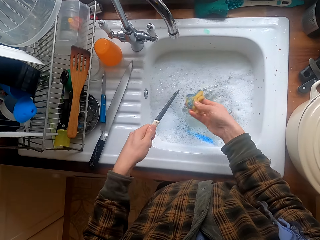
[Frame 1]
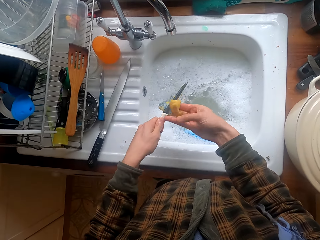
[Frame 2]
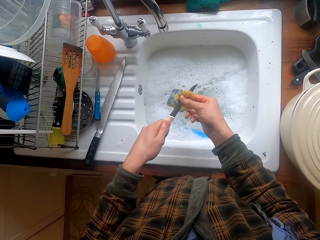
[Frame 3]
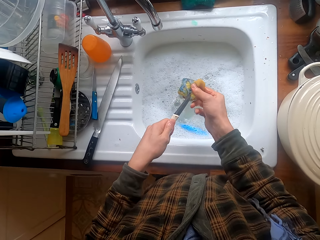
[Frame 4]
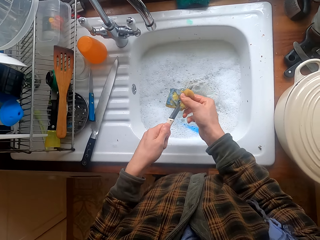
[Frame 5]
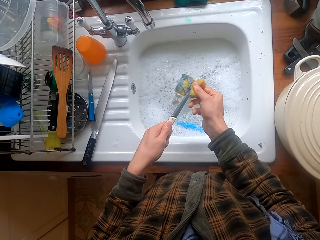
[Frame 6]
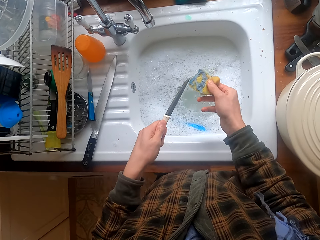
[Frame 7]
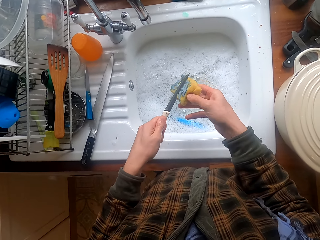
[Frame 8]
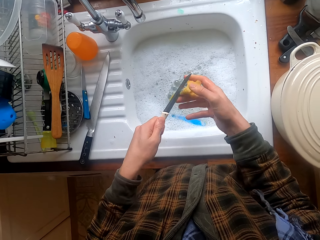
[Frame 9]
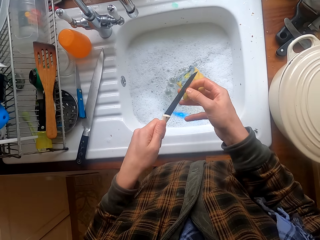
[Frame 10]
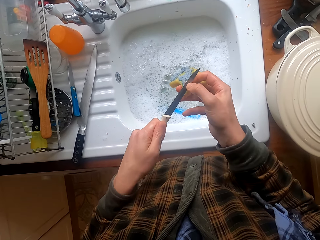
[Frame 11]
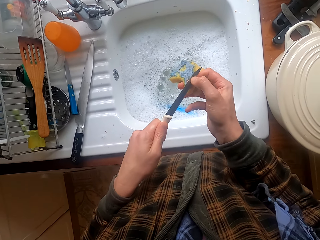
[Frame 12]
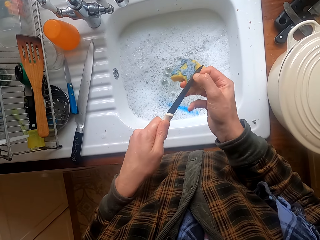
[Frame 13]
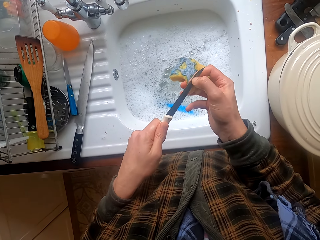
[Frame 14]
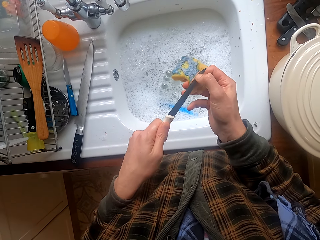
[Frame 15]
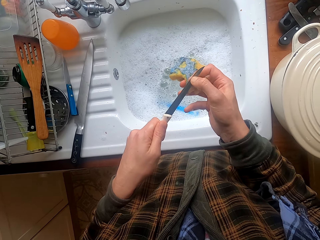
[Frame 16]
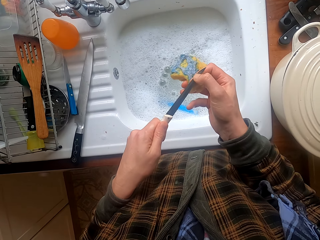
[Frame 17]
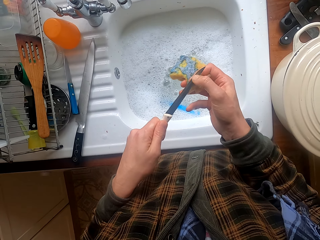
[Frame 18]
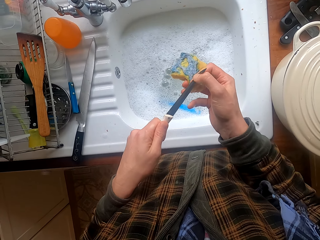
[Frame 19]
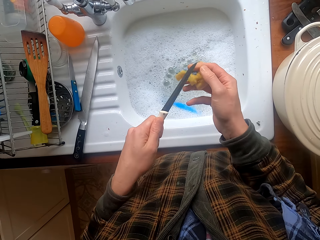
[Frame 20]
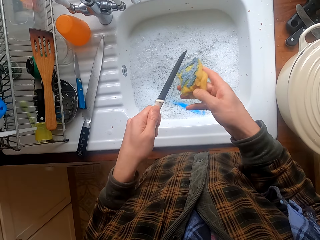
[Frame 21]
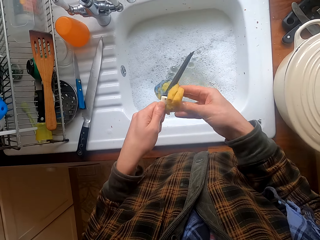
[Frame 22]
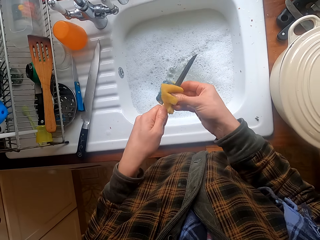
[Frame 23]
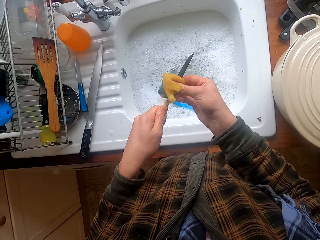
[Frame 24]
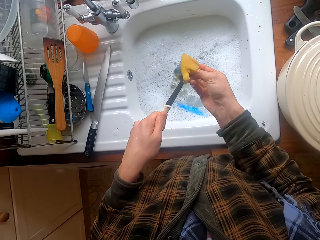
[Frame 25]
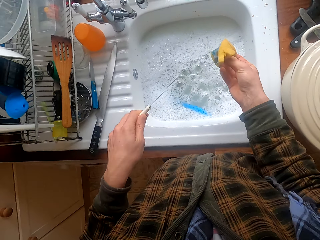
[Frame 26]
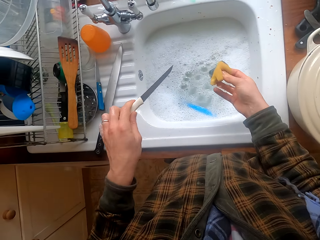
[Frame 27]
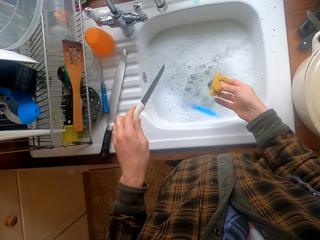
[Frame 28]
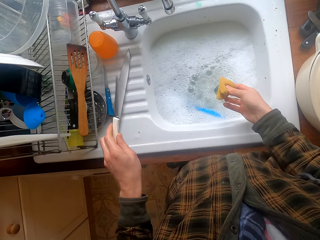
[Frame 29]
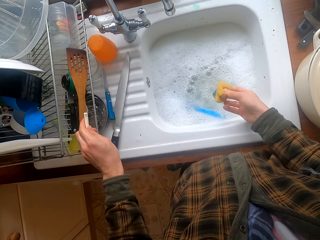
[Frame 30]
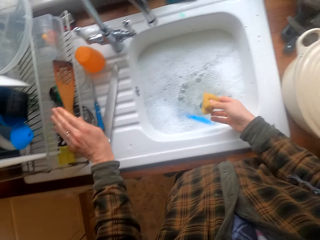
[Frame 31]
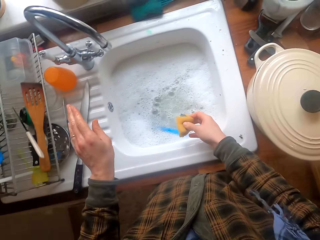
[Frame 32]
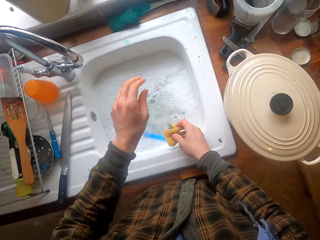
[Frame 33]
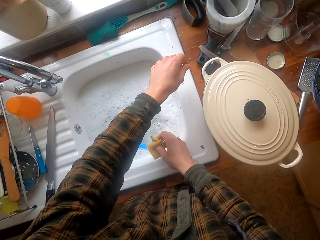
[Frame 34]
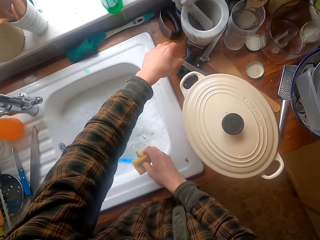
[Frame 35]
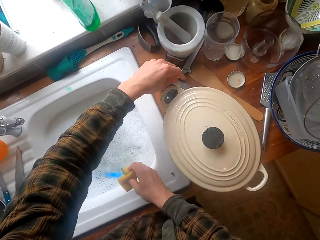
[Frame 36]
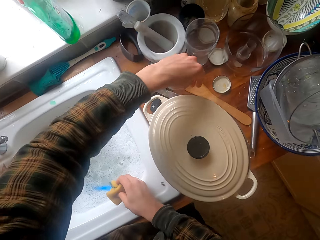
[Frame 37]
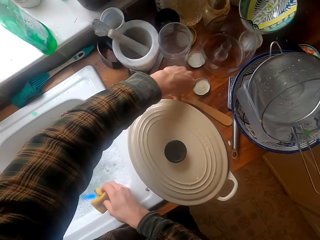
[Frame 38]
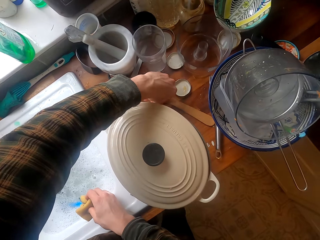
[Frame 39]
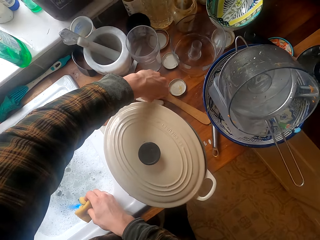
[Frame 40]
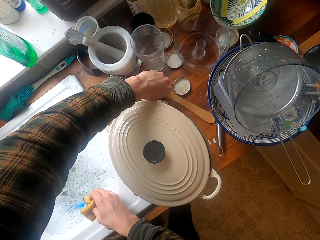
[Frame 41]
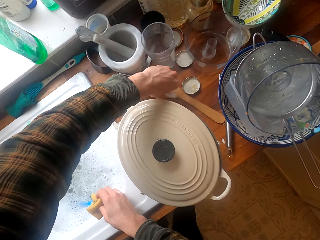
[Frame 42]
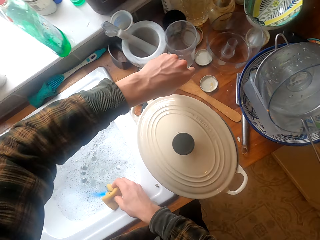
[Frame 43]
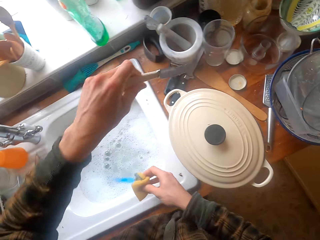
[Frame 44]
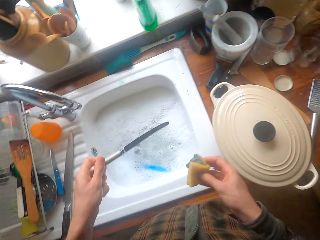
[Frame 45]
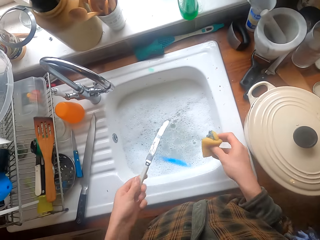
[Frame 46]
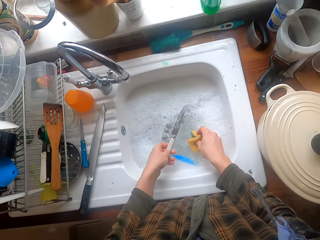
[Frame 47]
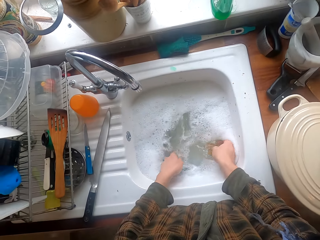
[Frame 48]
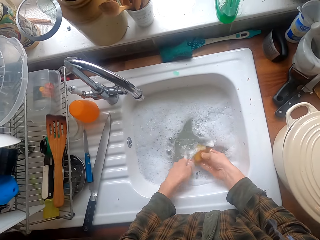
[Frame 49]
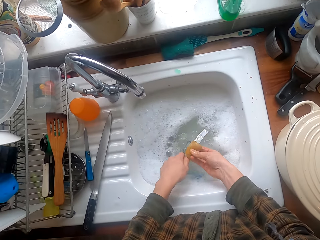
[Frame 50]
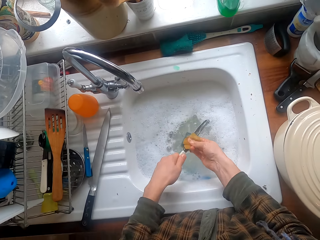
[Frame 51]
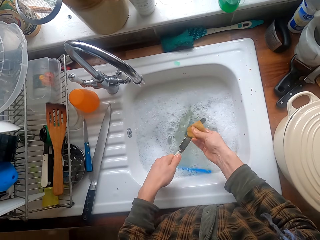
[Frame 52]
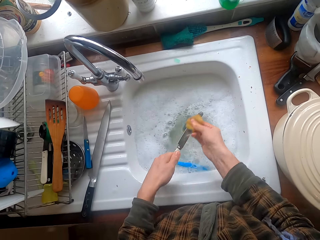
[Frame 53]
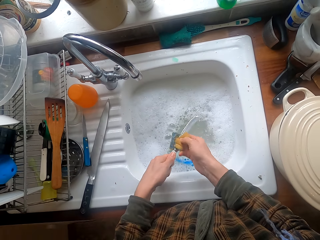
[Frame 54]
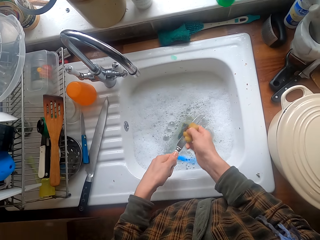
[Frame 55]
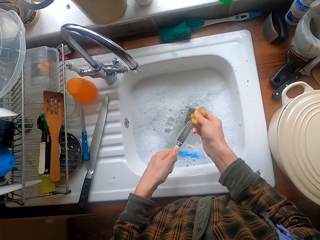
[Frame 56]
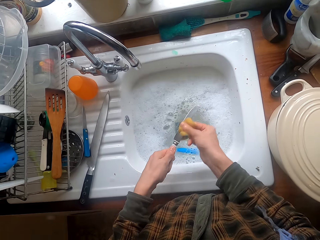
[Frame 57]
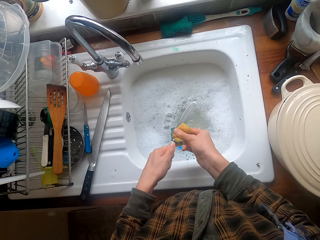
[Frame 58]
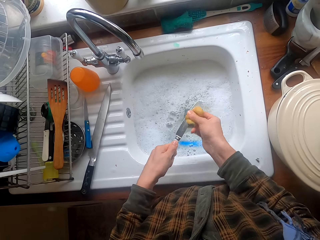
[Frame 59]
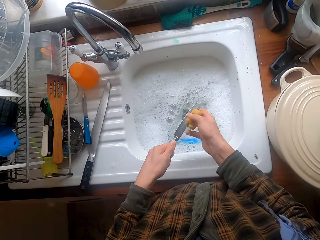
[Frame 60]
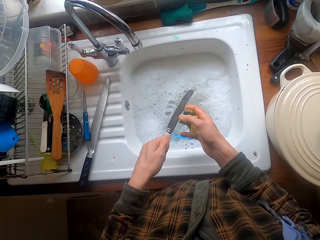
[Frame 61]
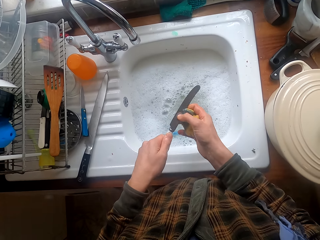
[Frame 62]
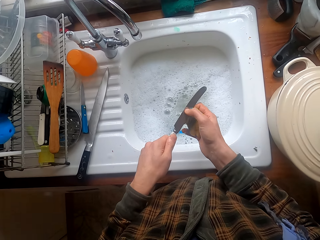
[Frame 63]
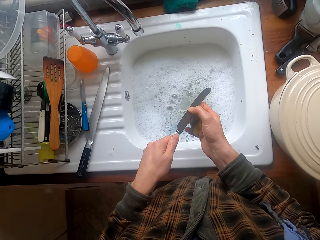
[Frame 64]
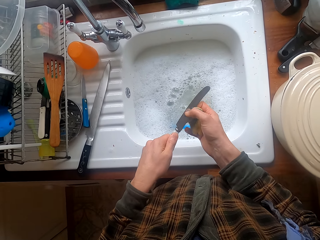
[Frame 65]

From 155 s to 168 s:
The camera wearer scrubs the knife with a hand. They wash the knife with the foam. They look on the knife. They put the knife in the dishrack. They stretch a hand. They take another knife. They dip the knife and foam in water. They wash the knife.

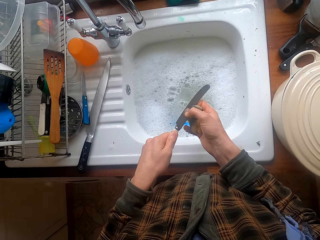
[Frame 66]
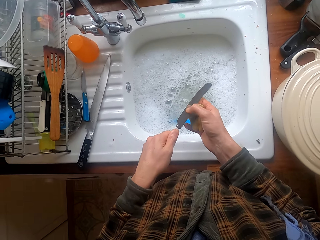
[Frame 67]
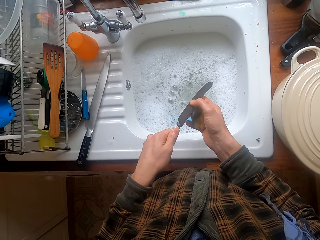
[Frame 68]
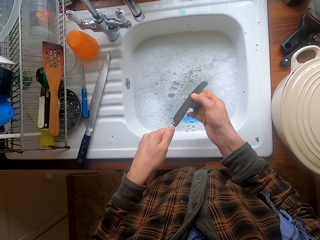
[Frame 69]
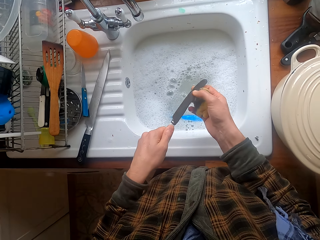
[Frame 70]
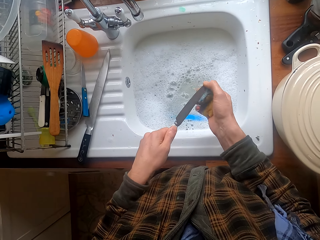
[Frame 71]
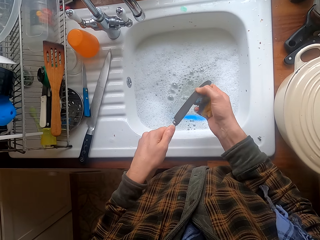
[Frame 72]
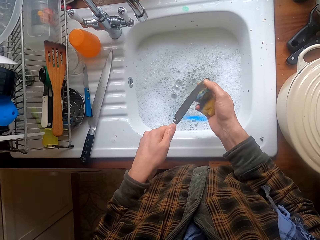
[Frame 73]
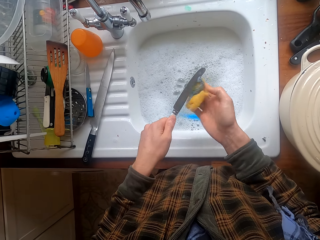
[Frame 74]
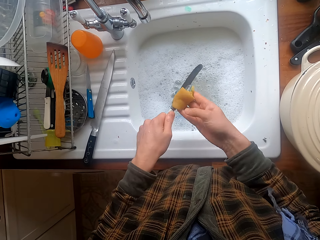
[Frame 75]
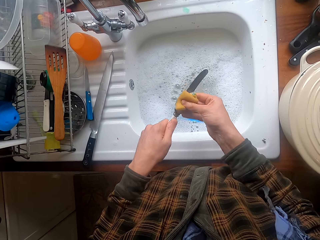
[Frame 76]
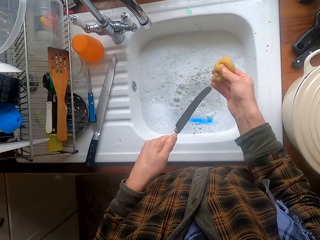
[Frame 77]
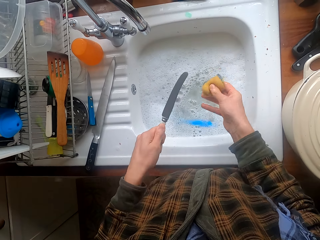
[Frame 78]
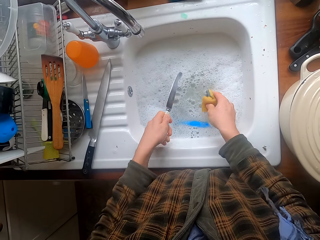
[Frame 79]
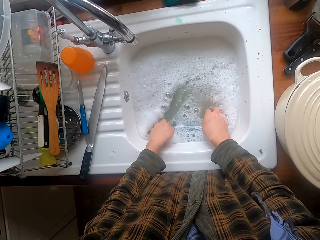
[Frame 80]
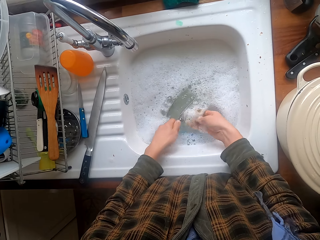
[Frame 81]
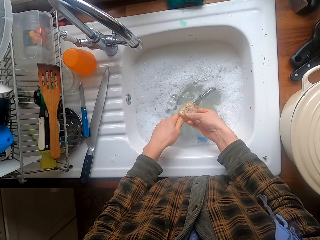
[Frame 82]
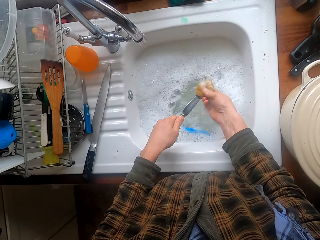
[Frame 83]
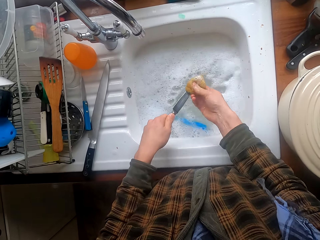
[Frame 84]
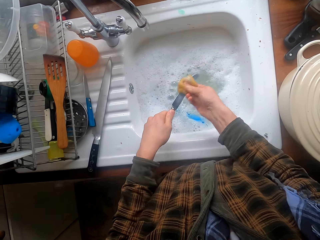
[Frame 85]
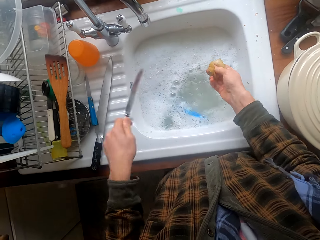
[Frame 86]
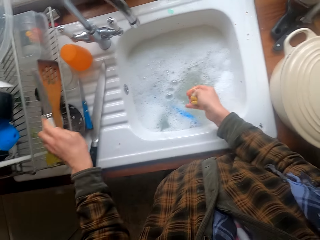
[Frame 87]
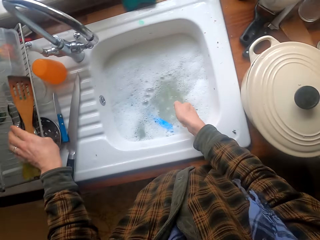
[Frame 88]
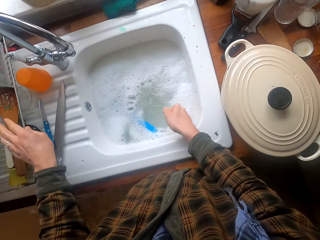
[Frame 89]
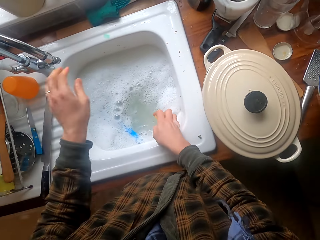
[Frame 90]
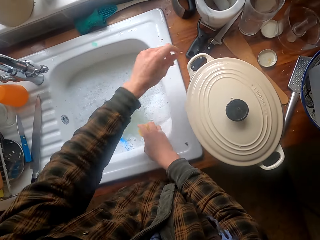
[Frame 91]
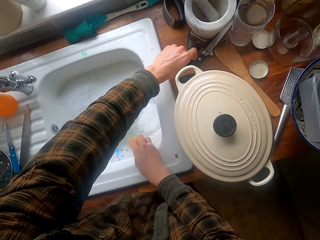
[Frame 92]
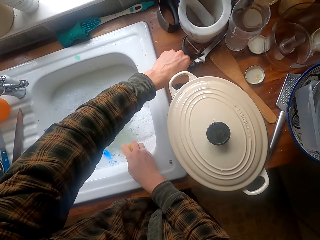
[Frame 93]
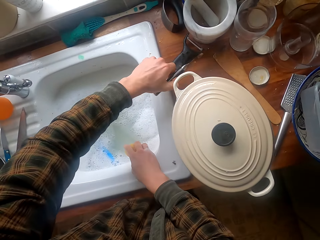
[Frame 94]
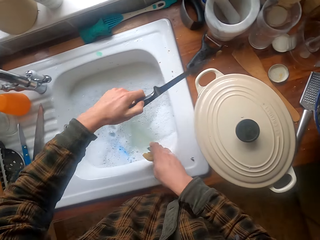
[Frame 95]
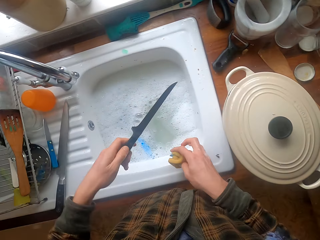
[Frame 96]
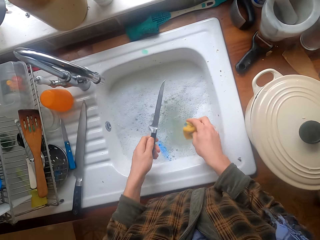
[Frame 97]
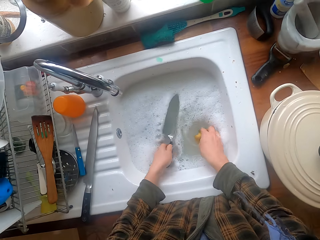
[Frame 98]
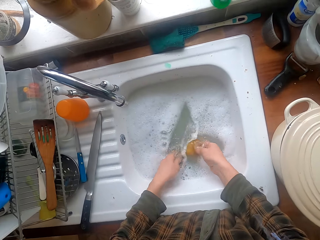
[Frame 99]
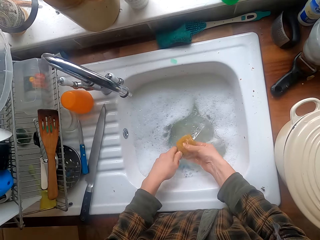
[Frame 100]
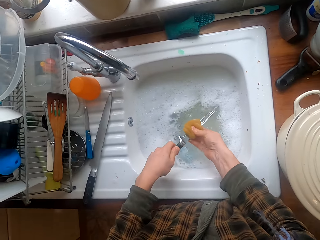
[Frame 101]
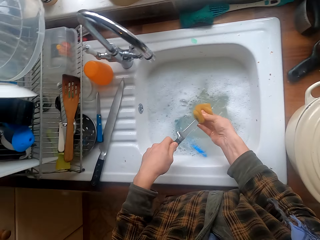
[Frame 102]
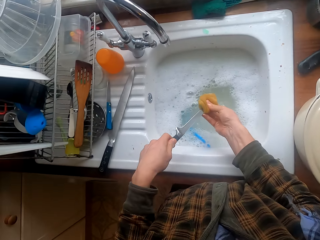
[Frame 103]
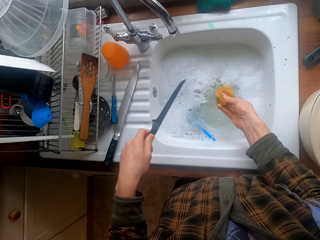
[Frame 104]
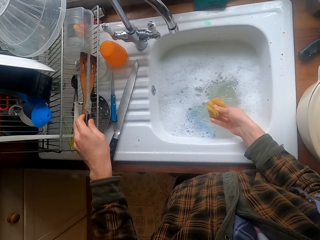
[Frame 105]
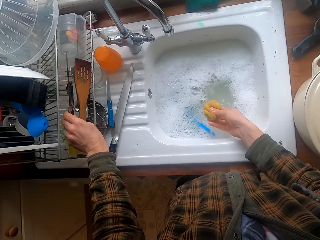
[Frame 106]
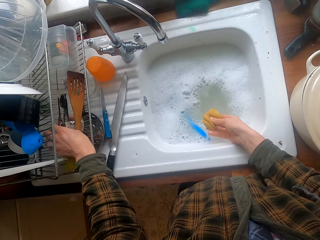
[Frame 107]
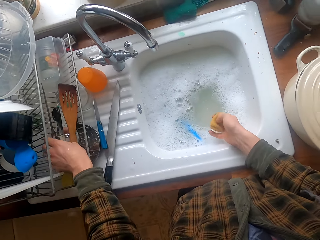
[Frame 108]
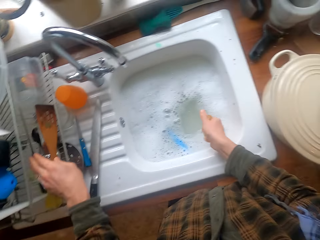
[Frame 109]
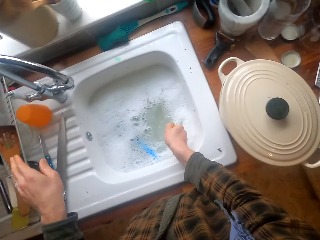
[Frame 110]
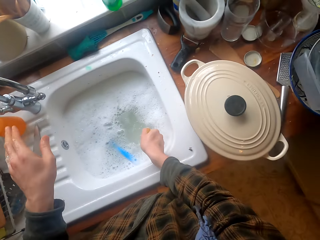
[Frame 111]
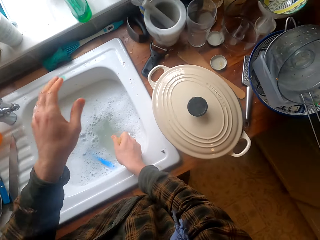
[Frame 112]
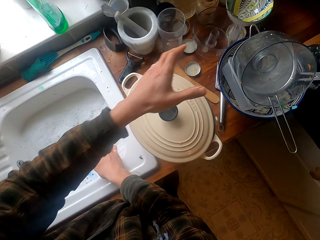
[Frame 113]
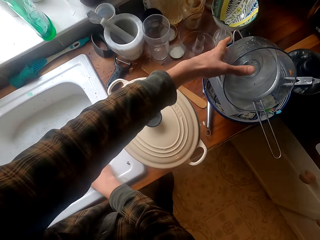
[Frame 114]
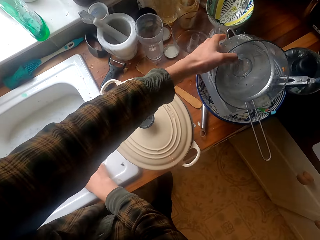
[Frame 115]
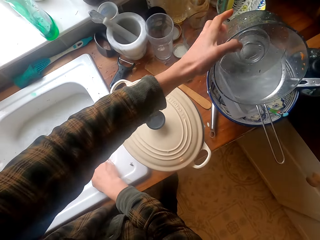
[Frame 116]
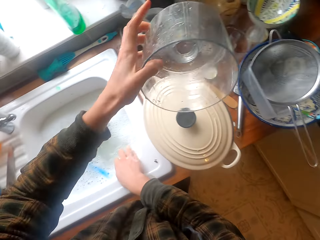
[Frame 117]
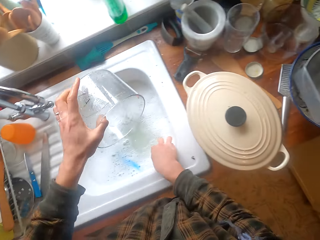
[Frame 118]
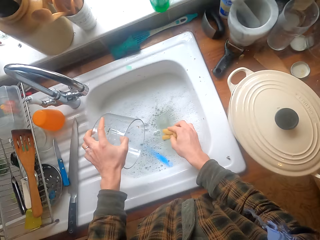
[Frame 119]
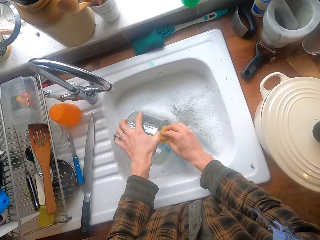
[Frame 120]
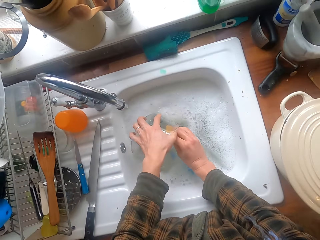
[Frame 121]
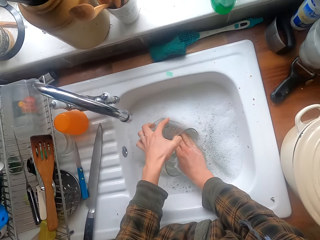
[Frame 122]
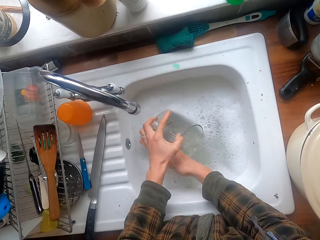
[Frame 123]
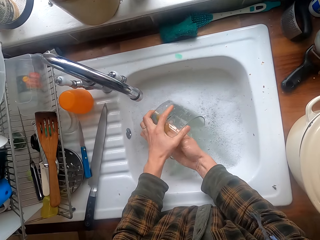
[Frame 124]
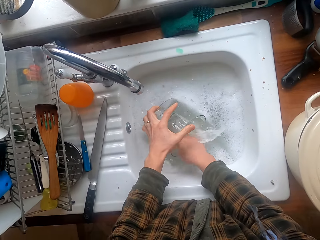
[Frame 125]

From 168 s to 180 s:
The camera wearer scrubs the knife with a finger. They wash the knife with the foam. They dip the knife in water. They wash the knife. They put the knife in the dishrack. They take another knife. They wash the knife. They put the knife in the dishrack. They take another utensil. They wash the utensil.
